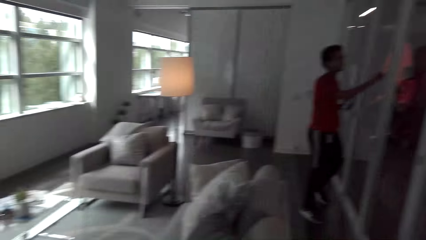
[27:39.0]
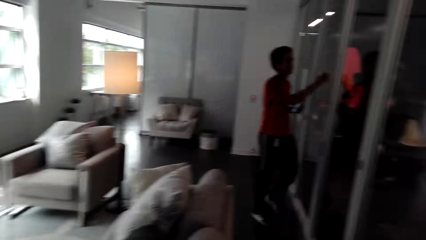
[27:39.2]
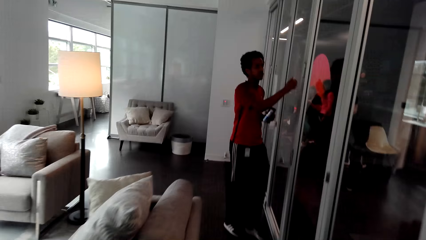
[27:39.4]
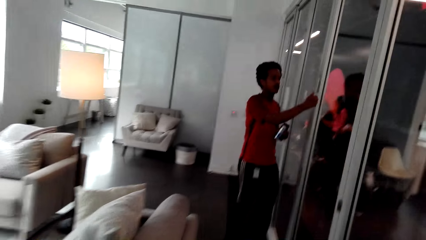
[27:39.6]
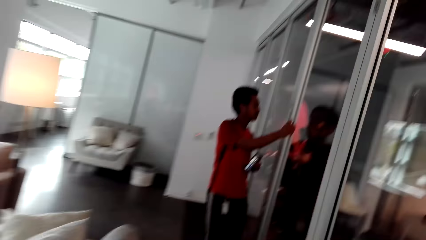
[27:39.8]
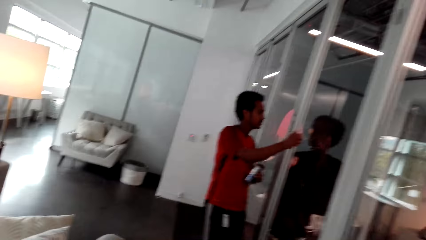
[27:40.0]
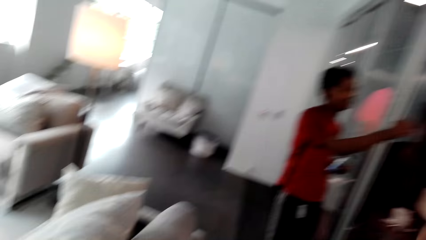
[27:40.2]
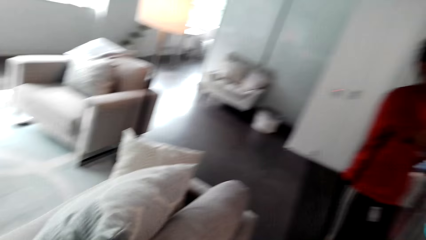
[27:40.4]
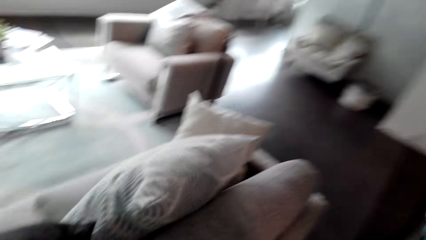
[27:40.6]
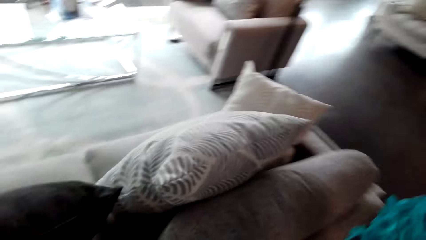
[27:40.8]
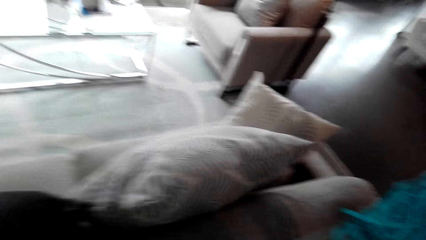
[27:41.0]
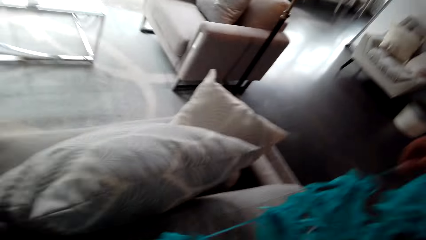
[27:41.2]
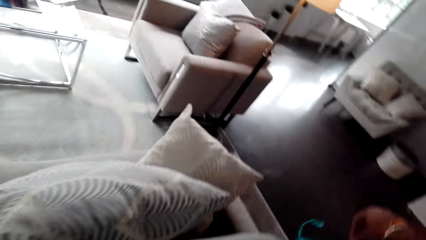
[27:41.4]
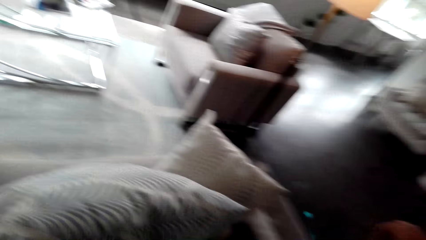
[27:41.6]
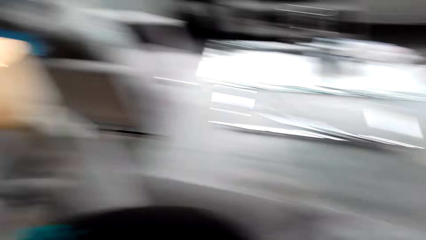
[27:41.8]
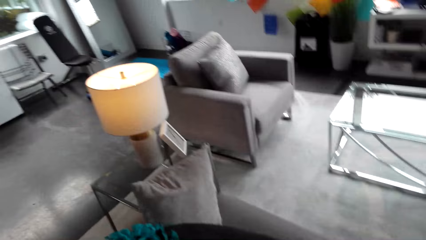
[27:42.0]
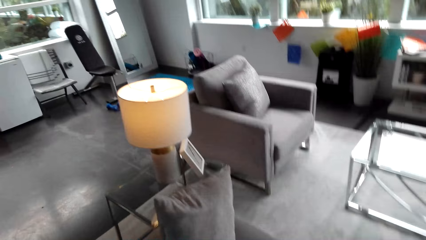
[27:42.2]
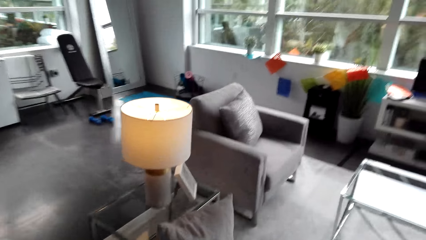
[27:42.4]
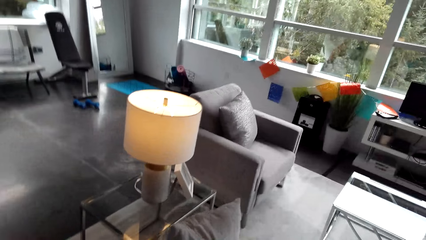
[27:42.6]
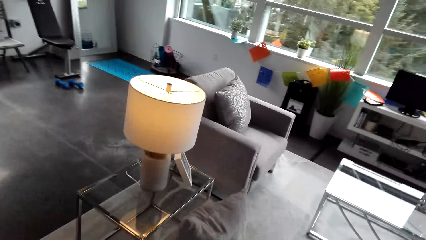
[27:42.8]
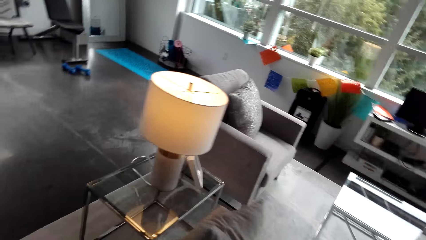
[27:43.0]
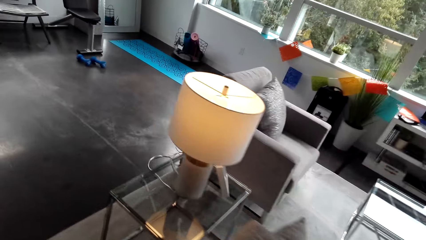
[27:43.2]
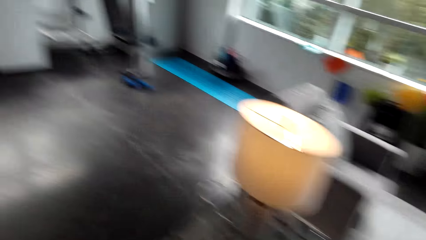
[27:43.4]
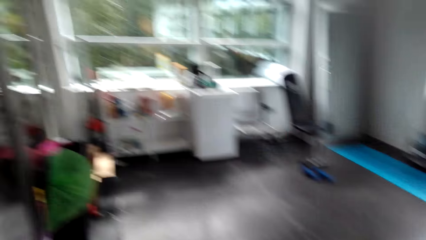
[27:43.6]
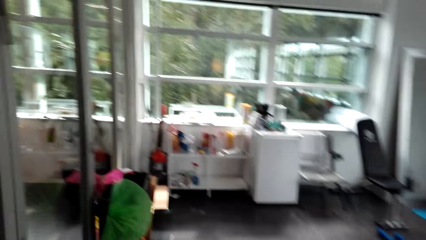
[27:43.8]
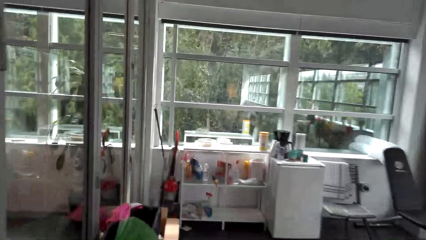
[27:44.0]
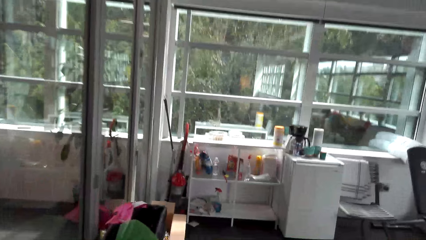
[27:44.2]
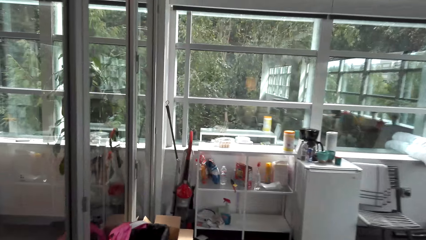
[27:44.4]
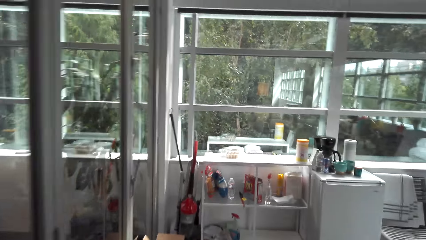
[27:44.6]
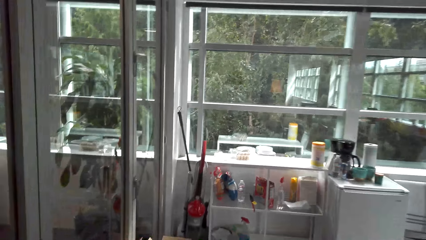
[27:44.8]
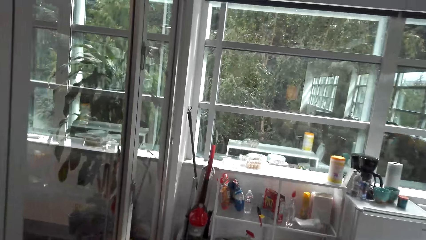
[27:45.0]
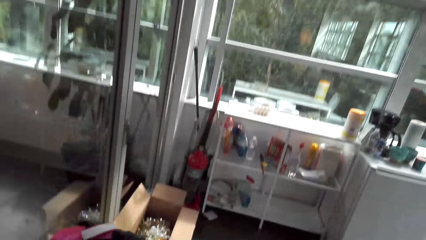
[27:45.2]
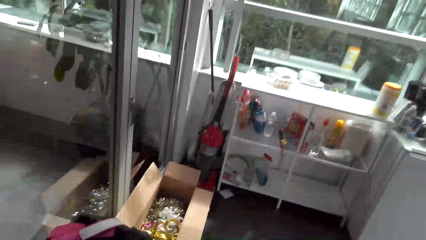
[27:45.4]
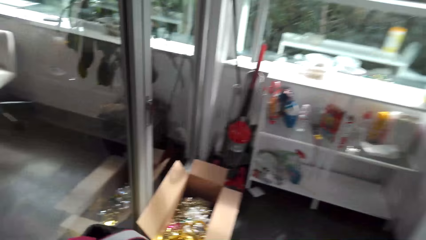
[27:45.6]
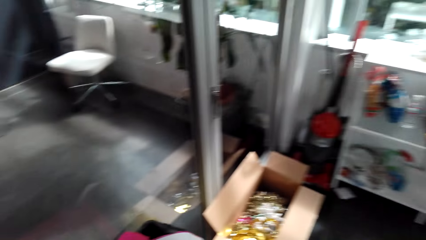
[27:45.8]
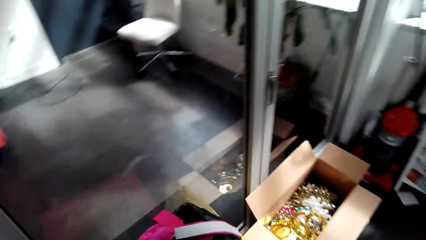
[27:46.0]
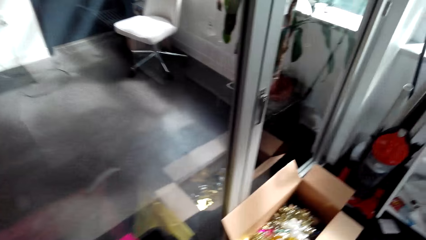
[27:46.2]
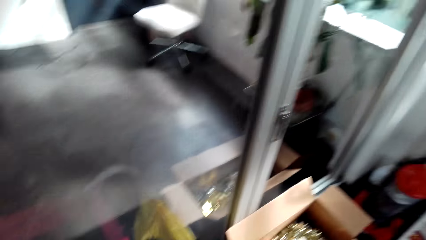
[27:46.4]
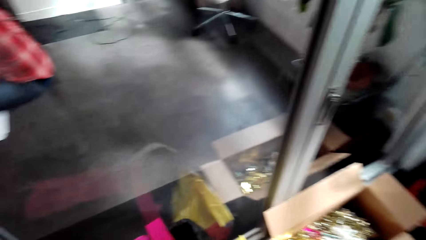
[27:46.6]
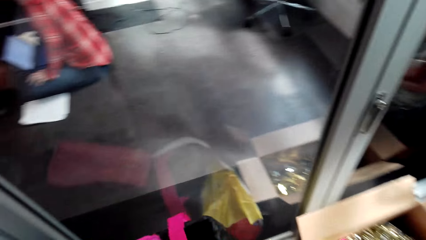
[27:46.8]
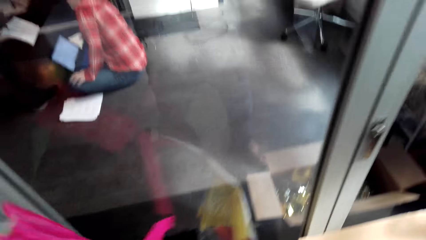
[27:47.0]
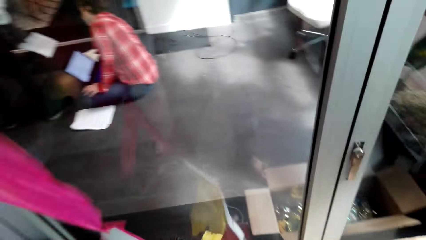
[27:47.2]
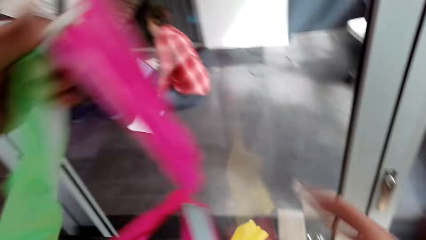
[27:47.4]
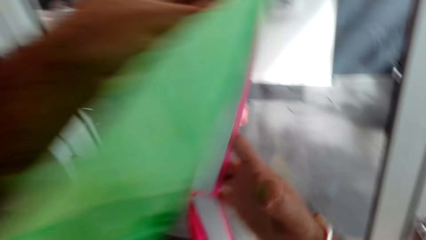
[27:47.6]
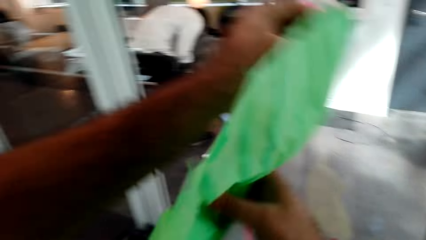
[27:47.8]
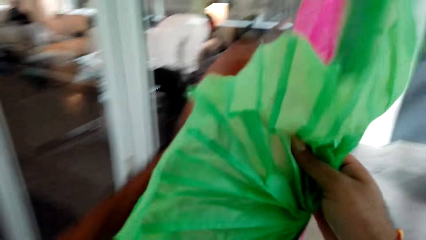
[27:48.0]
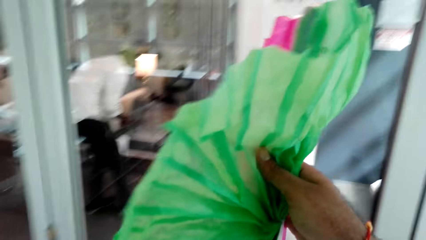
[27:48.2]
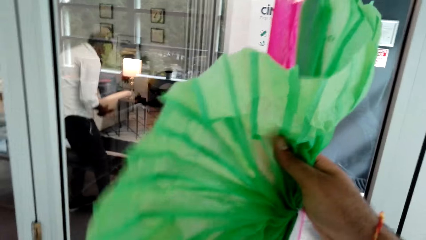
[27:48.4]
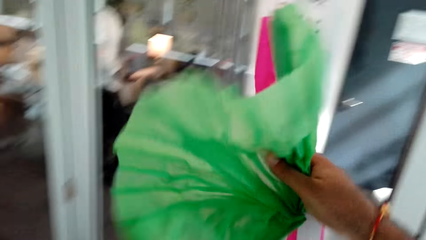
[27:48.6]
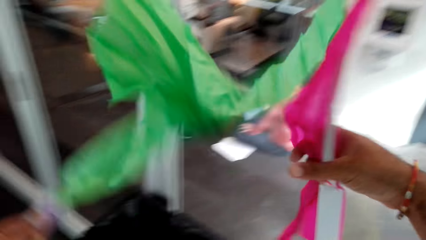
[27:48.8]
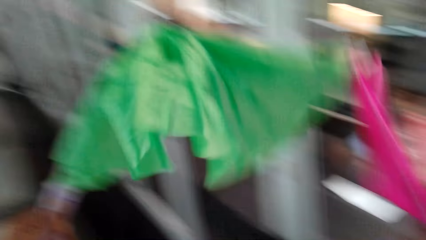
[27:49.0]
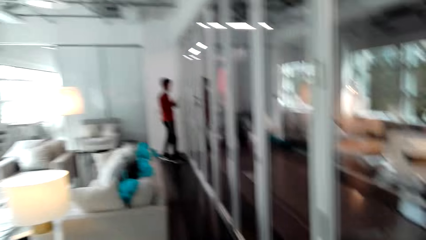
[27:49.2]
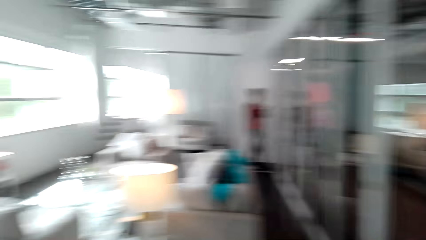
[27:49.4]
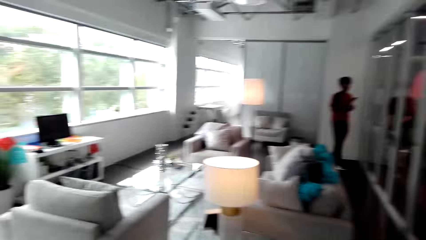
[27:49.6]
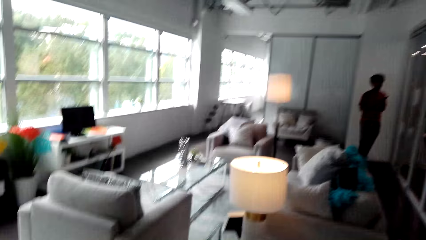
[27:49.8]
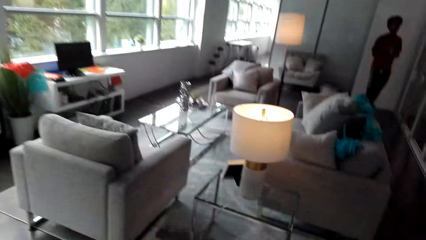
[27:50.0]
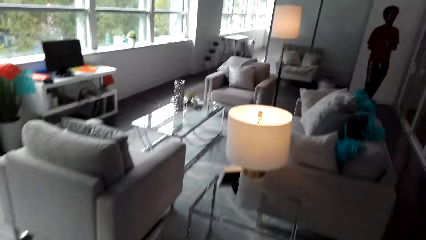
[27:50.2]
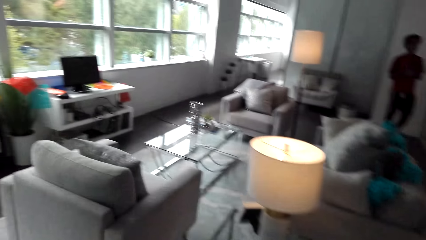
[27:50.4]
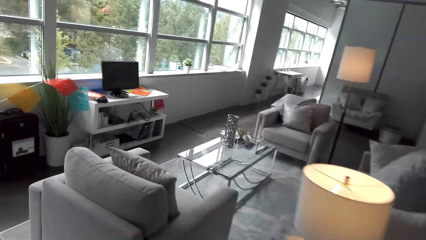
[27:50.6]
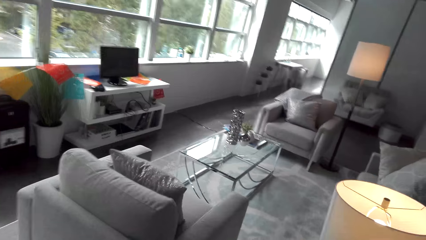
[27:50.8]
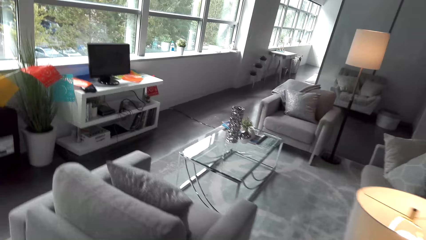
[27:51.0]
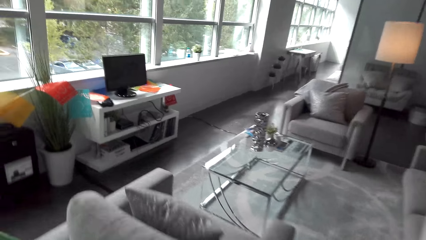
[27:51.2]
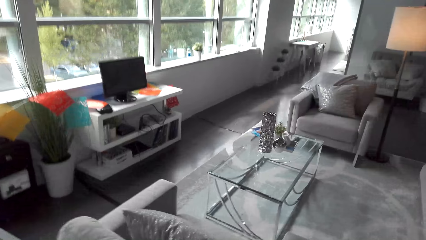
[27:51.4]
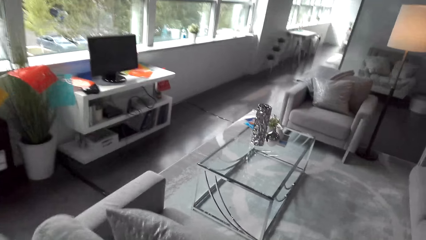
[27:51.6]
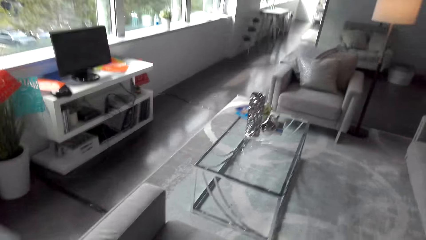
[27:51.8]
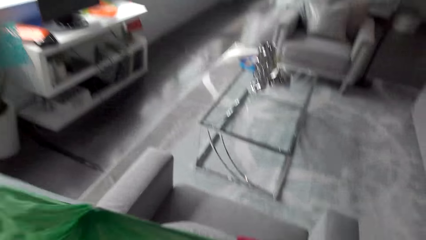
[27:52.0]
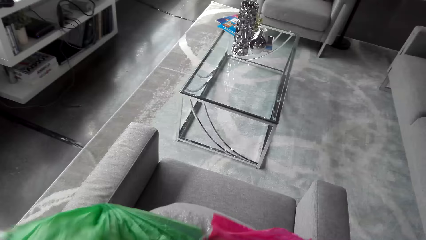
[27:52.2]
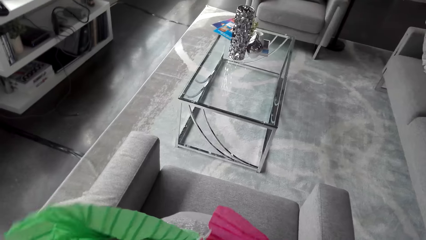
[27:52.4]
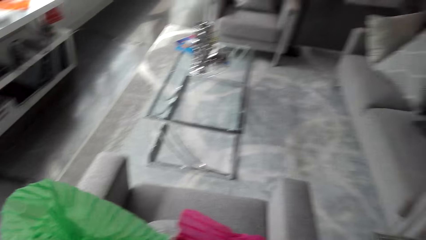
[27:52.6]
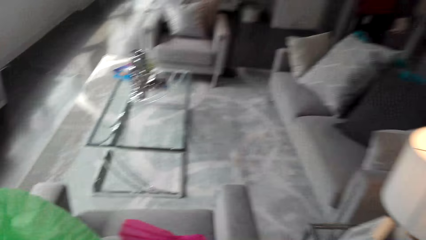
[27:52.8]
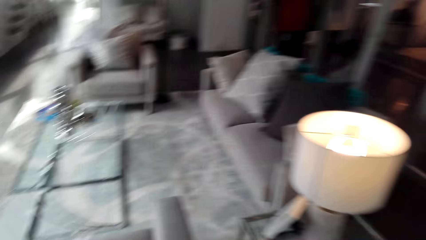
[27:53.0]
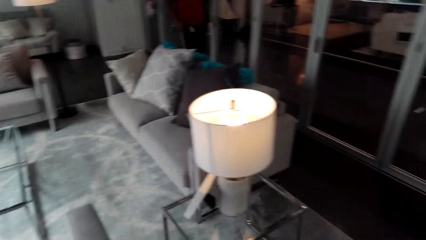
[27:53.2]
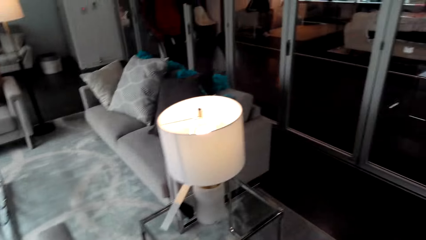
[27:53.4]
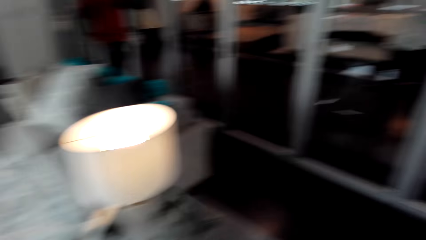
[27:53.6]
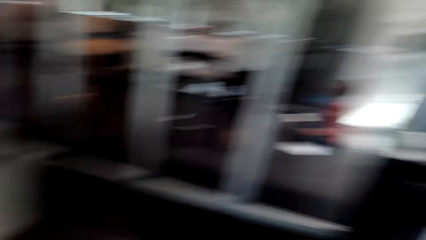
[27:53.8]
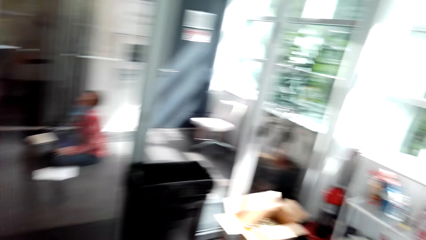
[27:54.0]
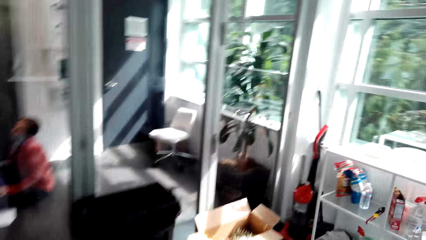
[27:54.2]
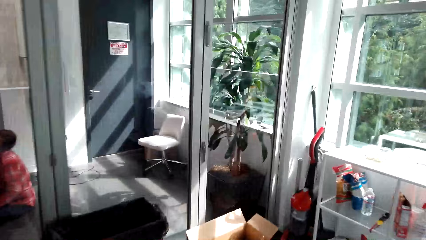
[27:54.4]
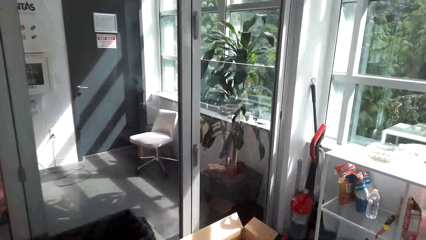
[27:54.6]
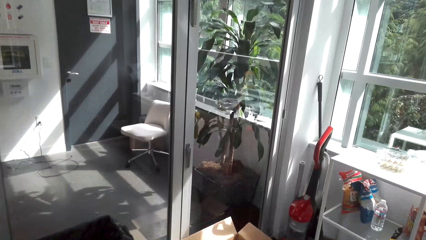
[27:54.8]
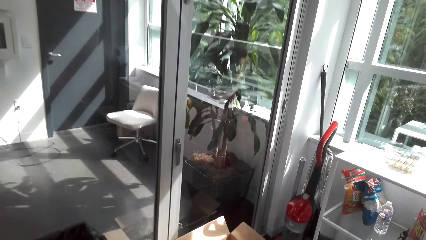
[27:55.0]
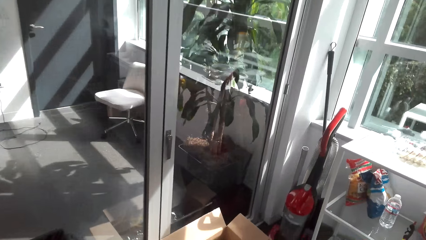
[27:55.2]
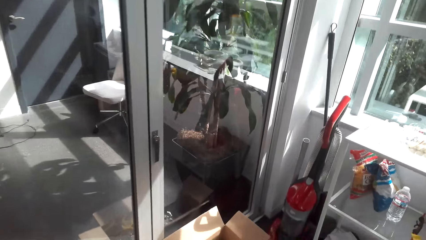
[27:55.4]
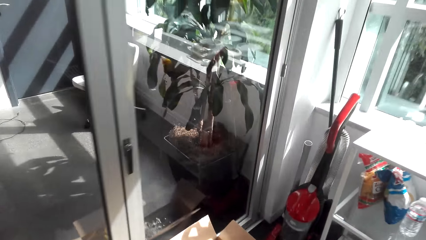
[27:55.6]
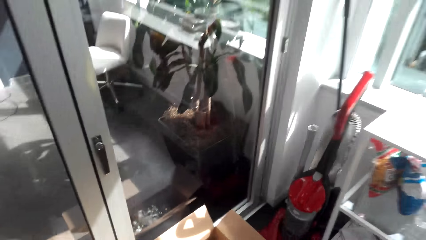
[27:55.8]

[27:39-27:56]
A man walks along a wall. The camera wearer drops flowers on a seat. He walks back to the flowers in a box. He picks a flower from the box. He stretches the flower on his way to the seat in the room. He drops the flower on the seat. He walks back to the box with flowers.
